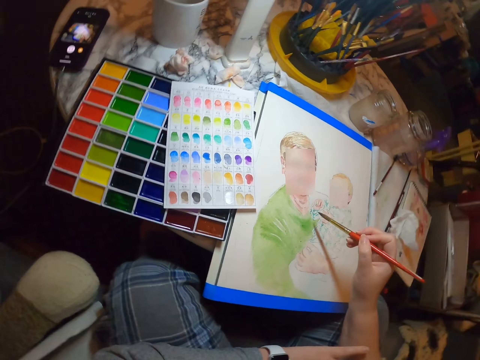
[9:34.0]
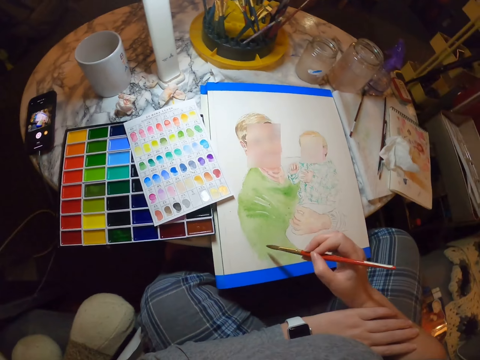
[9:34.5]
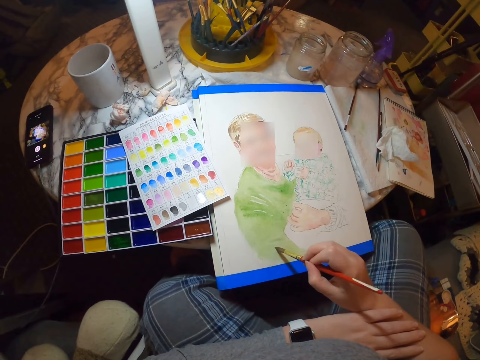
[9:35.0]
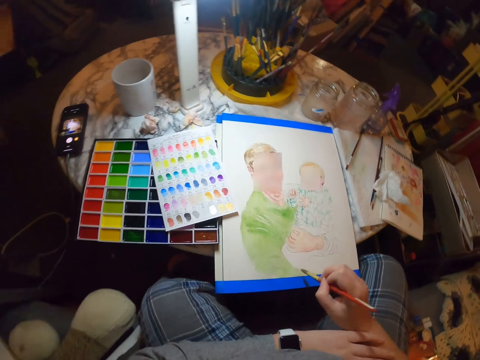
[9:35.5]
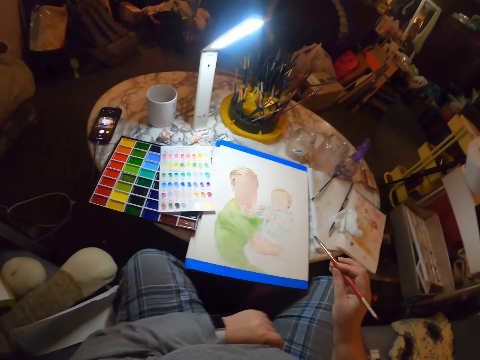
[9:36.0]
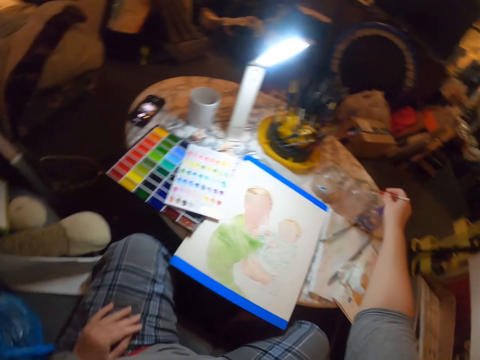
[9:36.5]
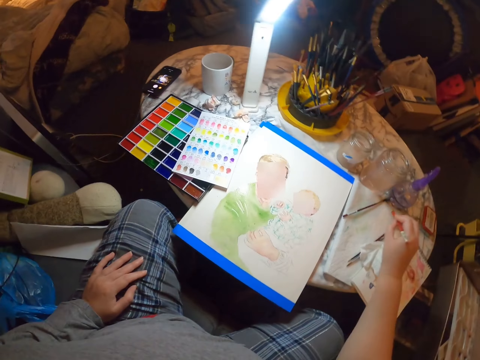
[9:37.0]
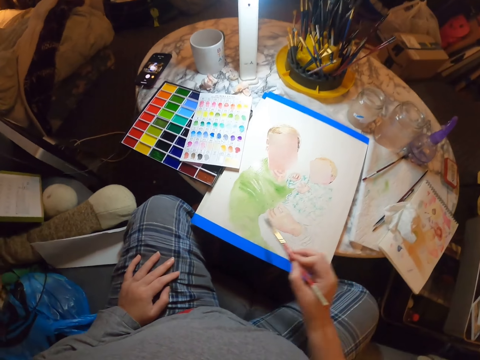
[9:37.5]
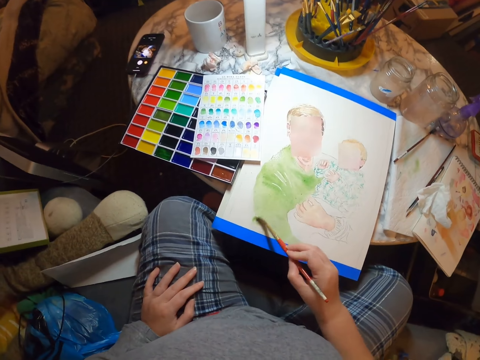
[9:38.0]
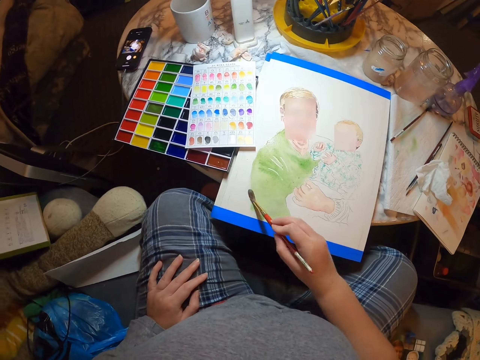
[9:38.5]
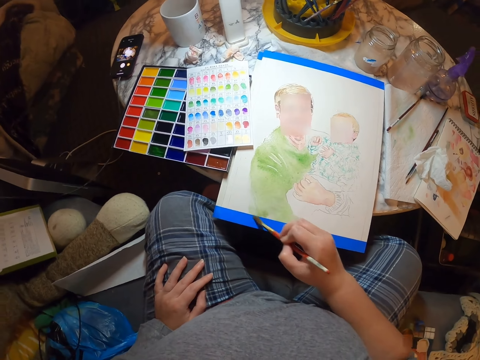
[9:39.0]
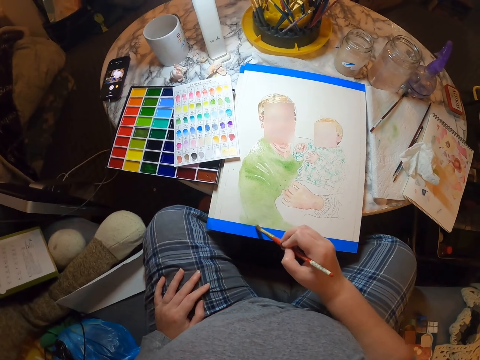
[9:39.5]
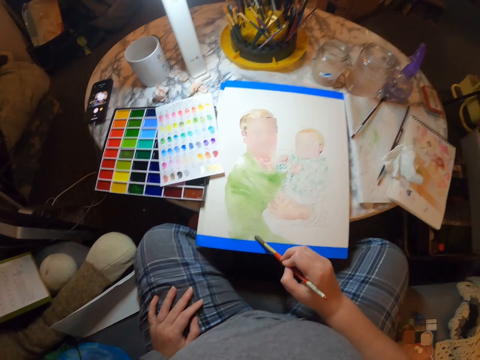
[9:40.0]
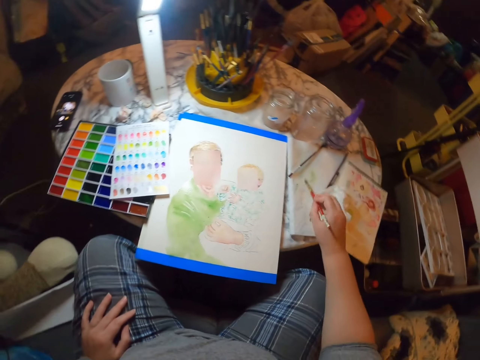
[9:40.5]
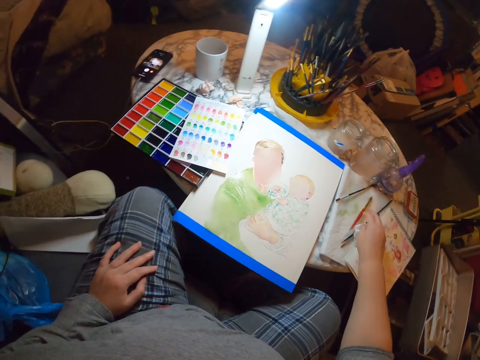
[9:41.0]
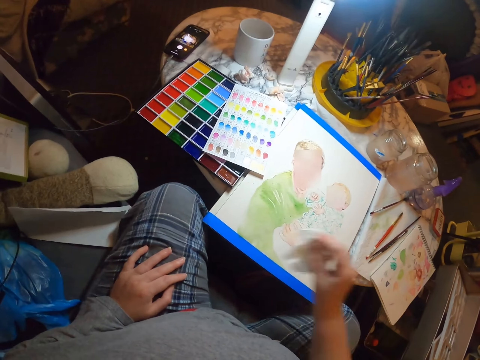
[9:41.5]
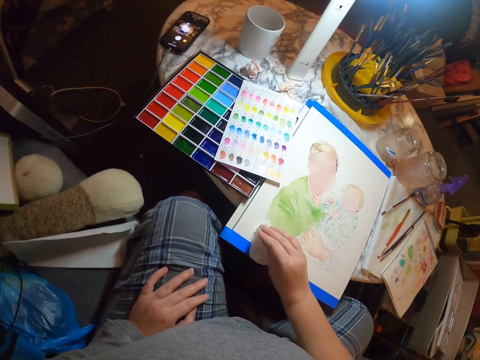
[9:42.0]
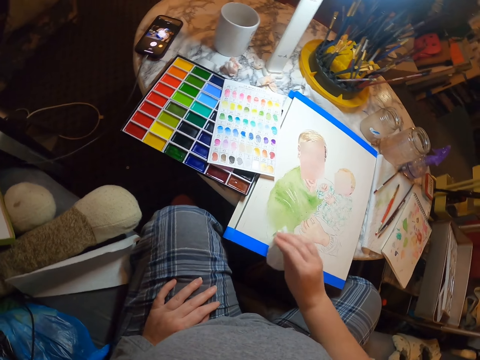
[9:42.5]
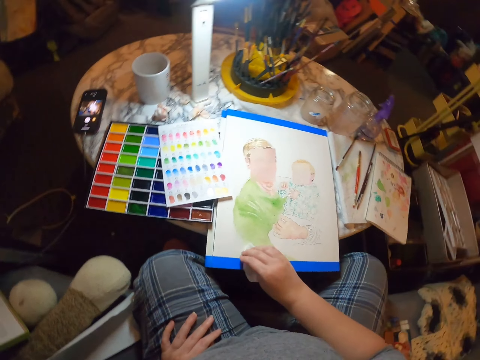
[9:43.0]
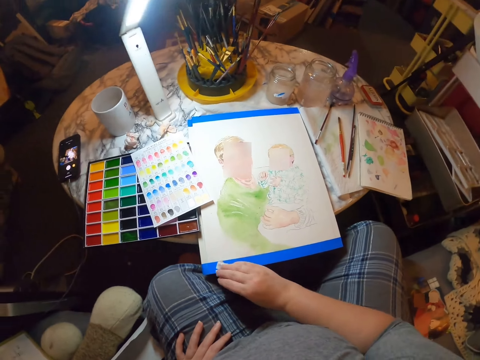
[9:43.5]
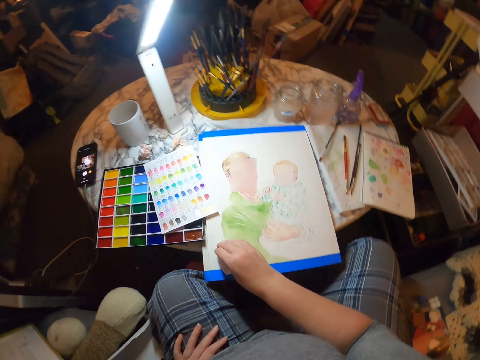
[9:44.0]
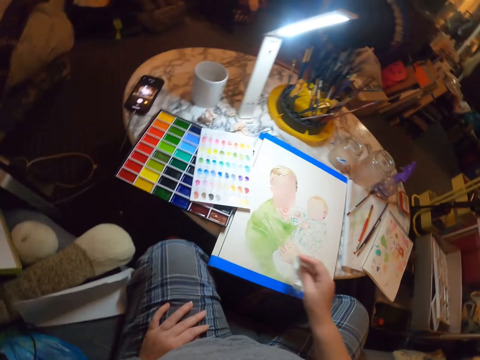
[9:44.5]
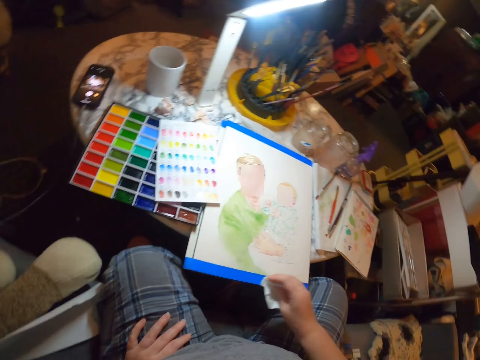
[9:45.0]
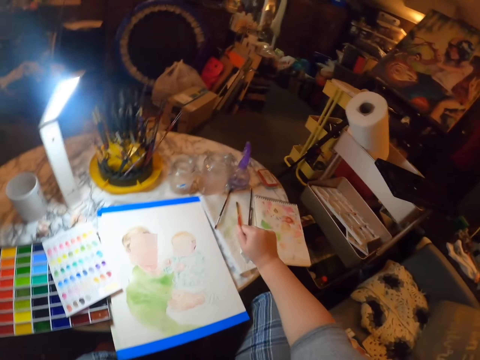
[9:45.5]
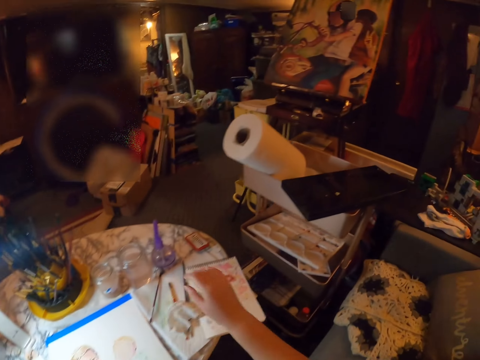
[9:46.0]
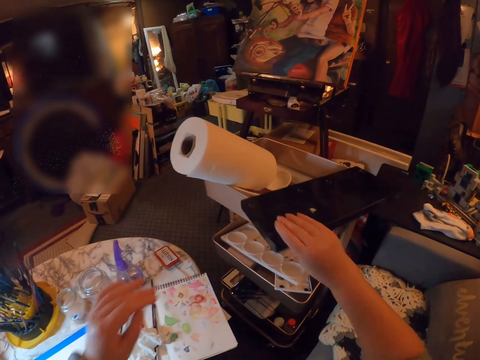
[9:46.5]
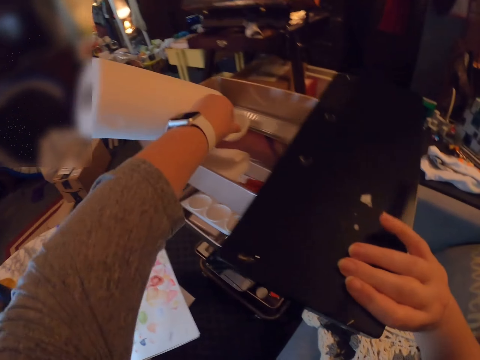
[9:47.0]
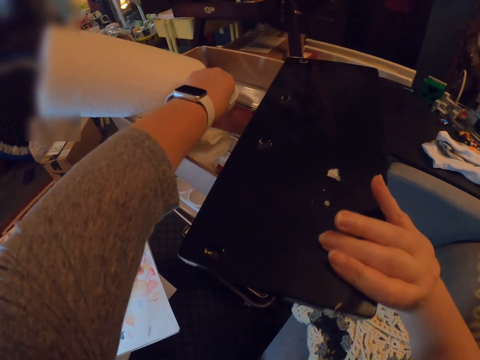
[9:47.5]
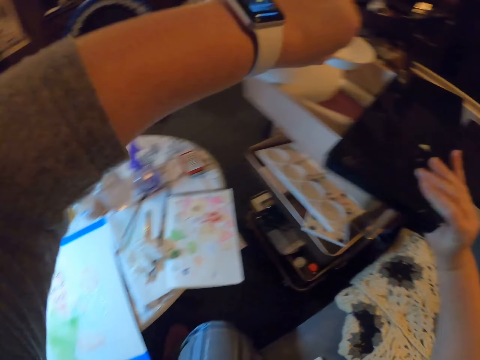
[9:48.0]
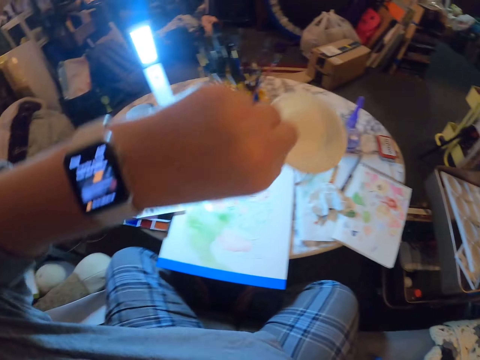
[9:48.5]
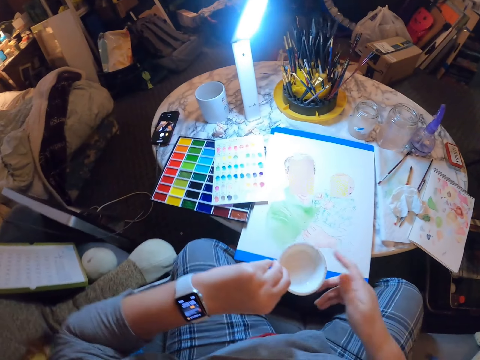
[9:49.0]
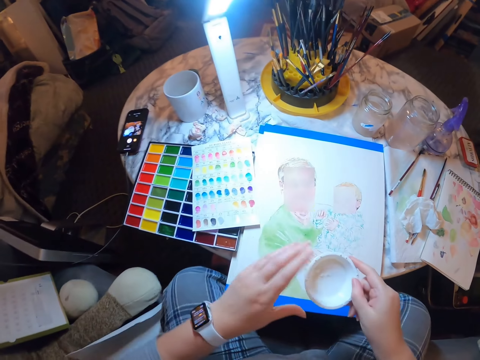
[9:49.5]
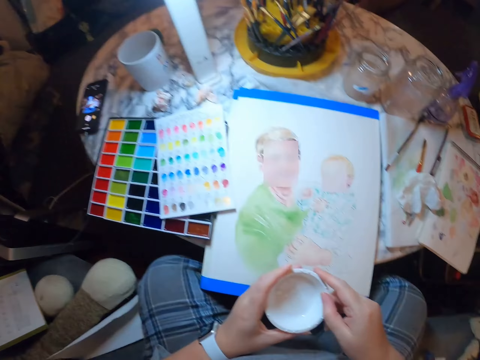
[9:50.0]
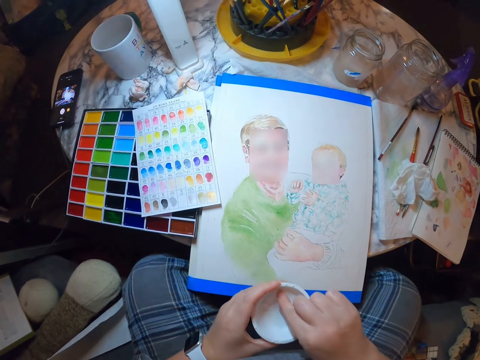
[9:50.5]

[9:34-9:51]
The camera wearer dips the painting brush in a jar. They tap the brush on the book. They paint a person on the palette. They wipe the brush on a watercolor paper. They place the painting brush on the table. They pick up the watercolor paper from the table. They wipe the palette with the watercolor paper. They place the watercolor paper on the table. They hold a case. They move a plastic. They take a small bowl. They hold the small bowl on the hands.

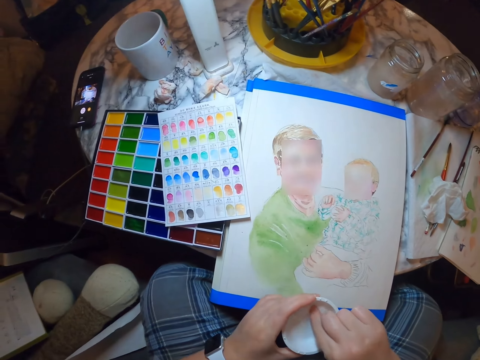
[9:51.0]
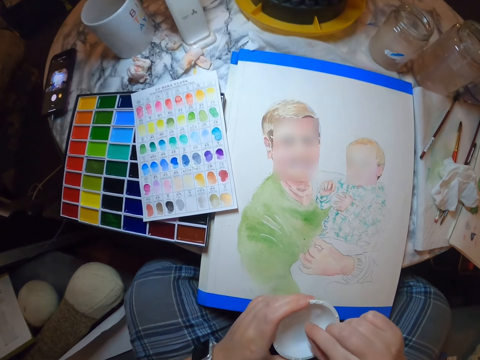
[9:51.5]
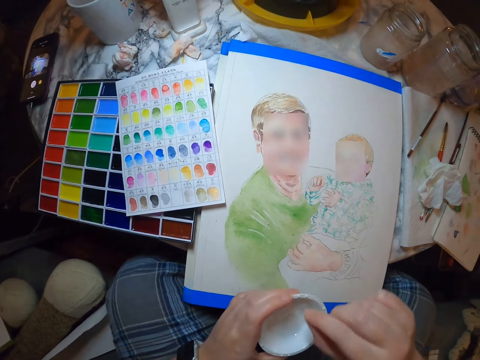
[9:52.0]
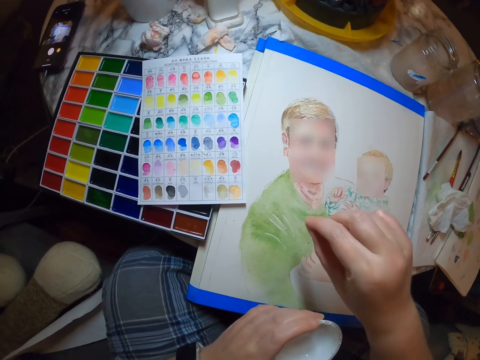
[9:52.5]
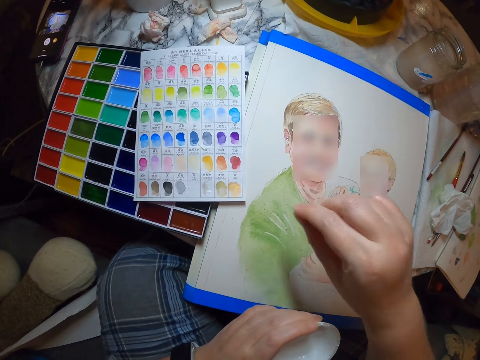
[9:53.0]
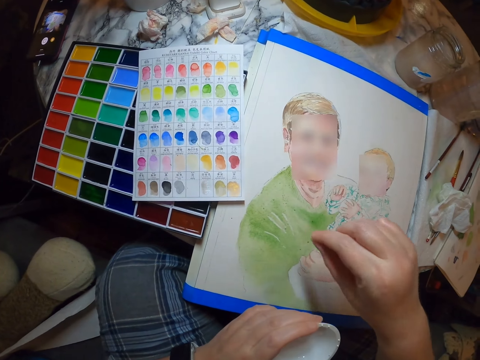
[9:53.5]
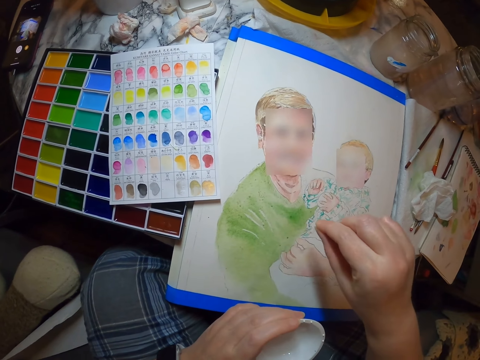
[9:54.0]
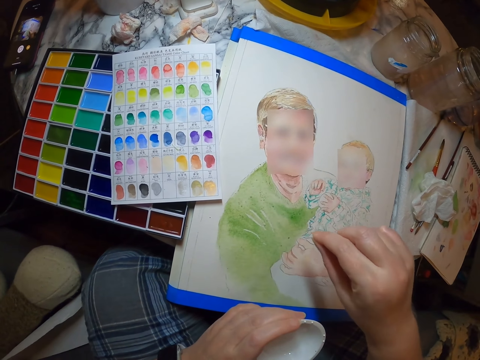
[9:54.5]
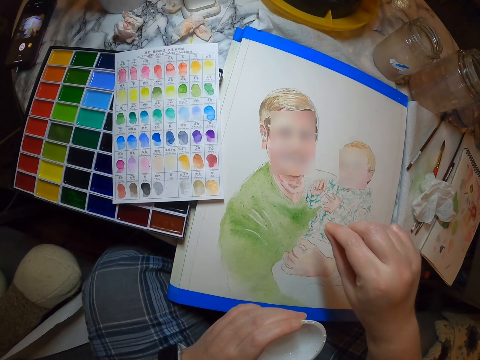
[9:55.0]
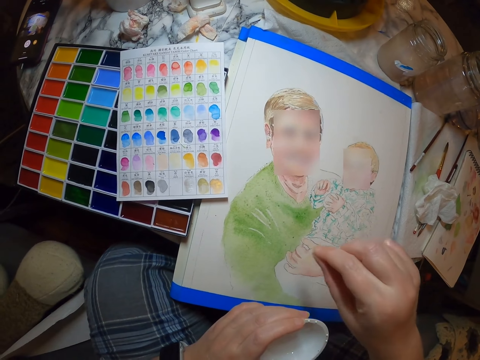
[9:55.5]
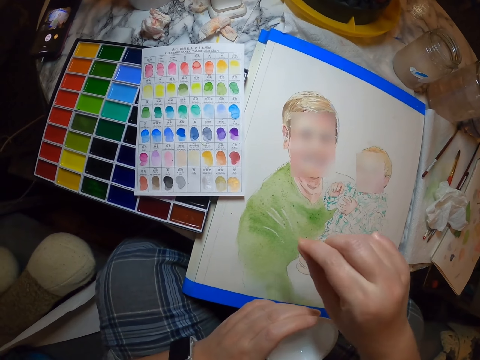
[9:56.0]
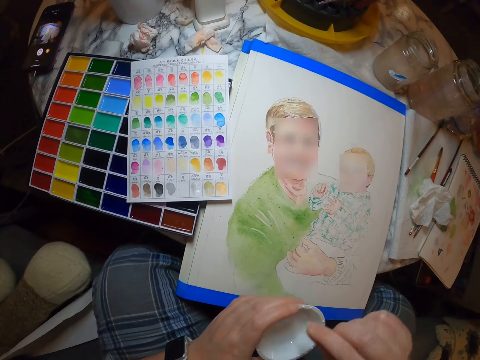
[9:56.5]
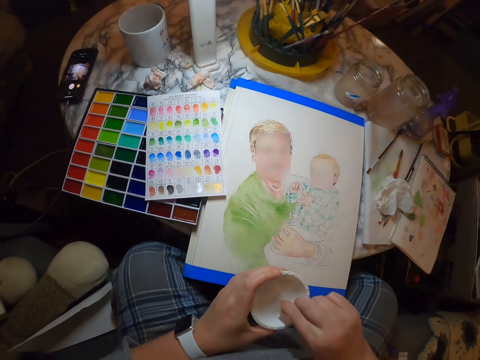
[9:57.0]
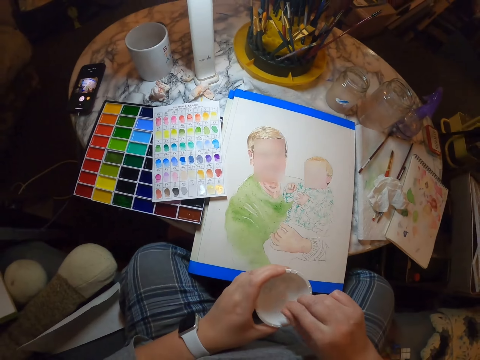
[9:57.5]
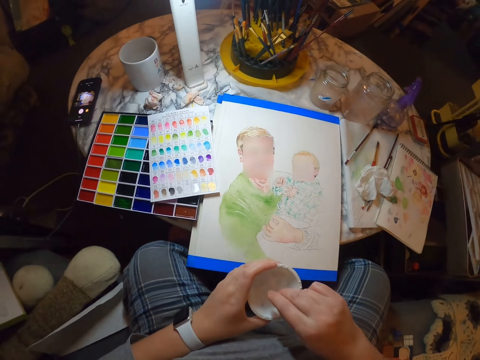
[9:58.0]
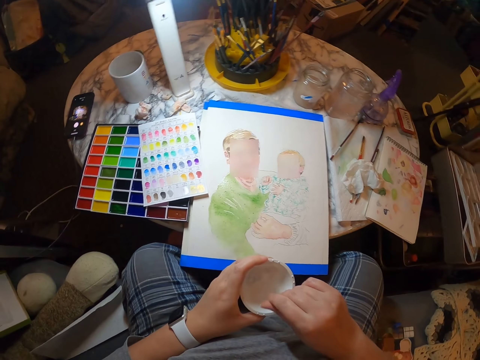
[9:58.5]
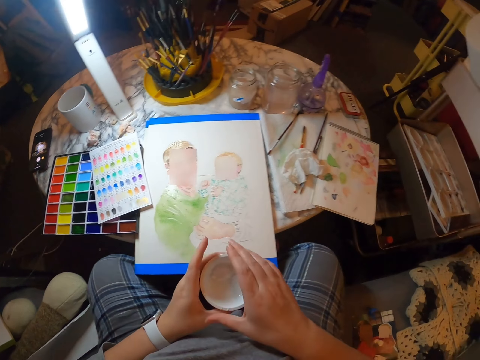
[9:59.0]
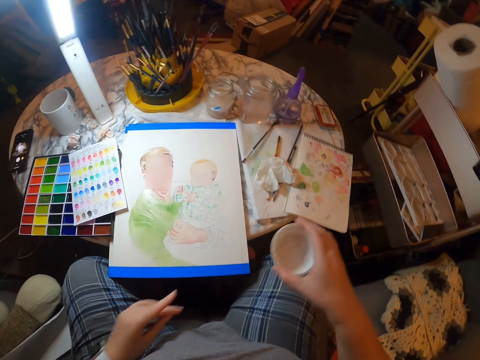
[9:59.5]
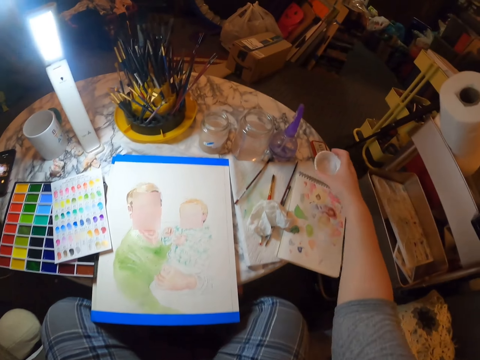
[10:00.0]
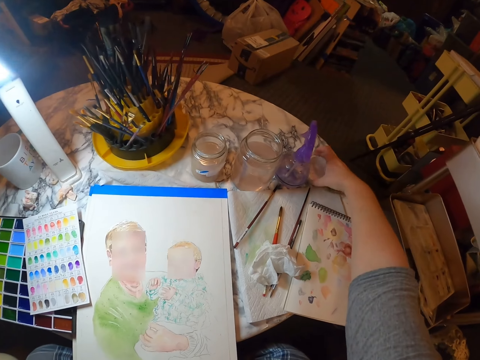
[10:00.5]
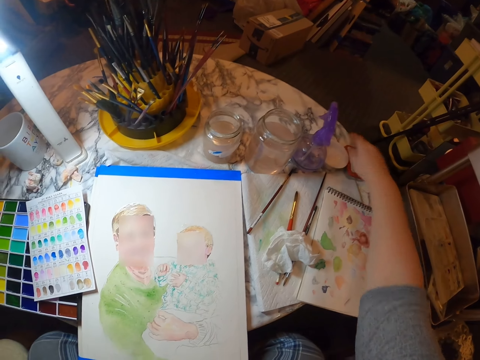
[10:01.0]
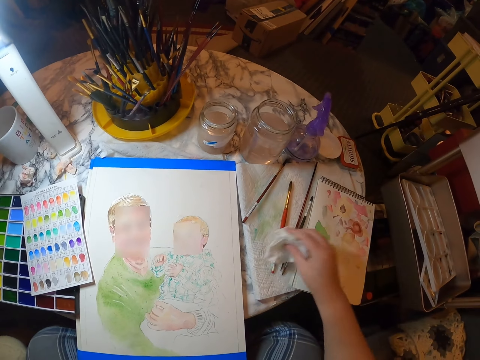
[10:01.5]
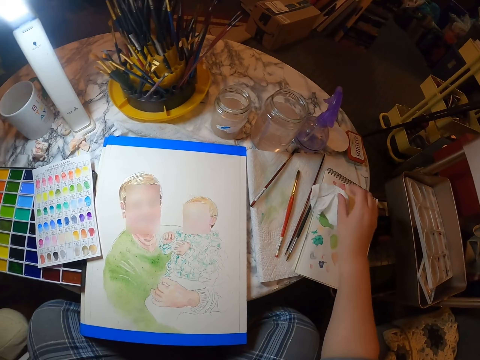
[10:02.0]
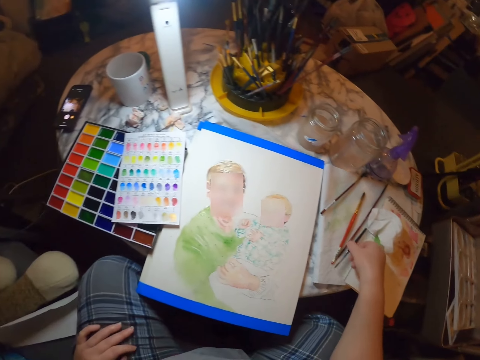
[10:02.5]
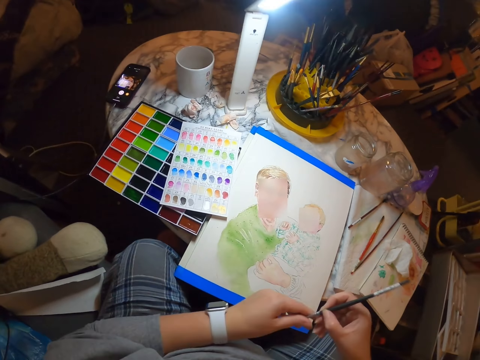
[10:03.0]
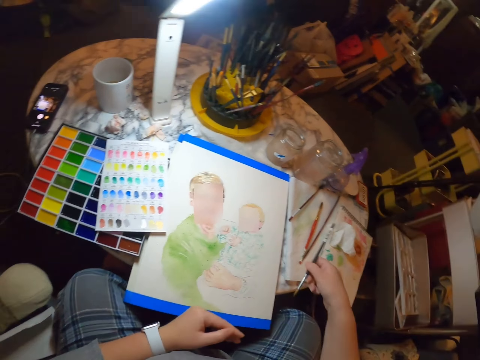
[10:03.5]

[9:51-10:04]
The camera wearer takes powder from the bowl. They sprinkle the powder on the painting. They take powder. They put the small bowl on the table. They move the watercolor paper on the table. They pick up a brush from the table. They hold the brush.
